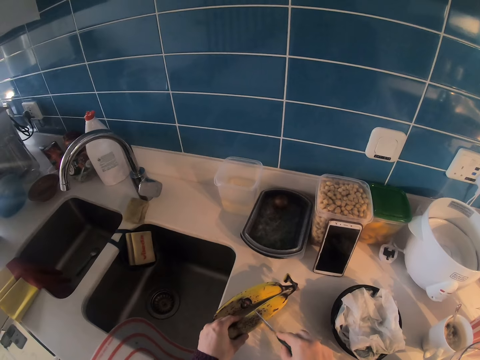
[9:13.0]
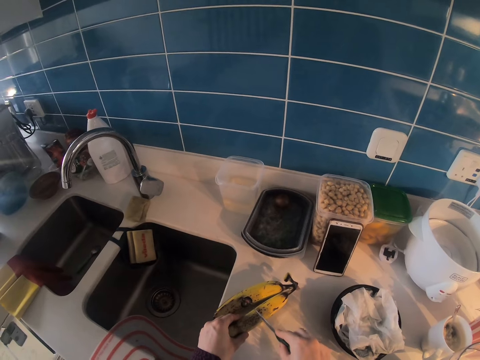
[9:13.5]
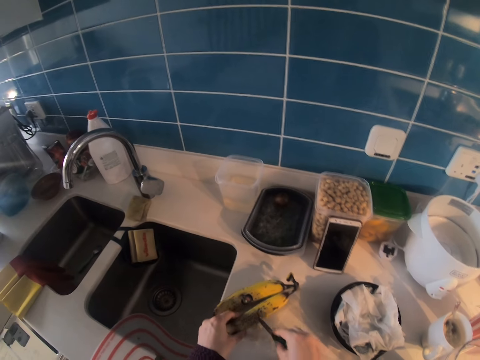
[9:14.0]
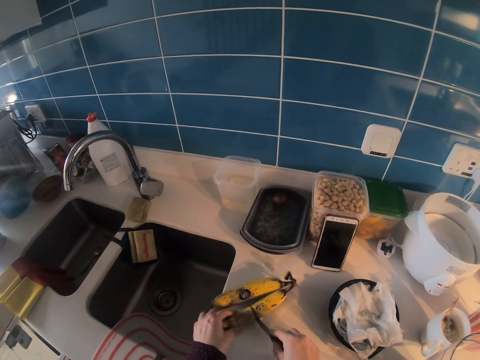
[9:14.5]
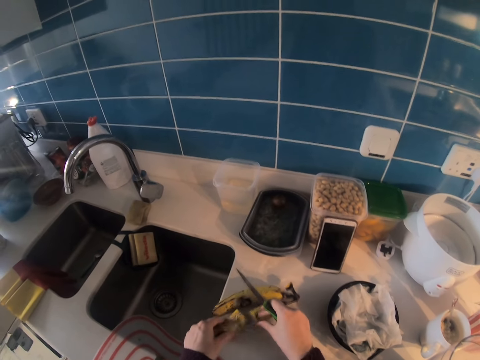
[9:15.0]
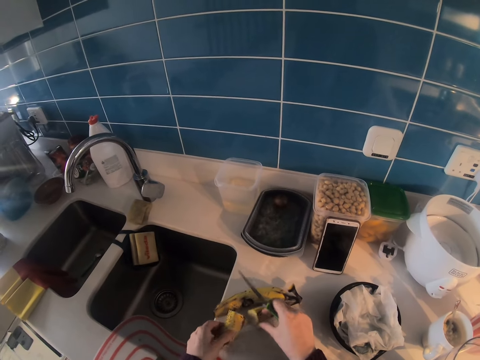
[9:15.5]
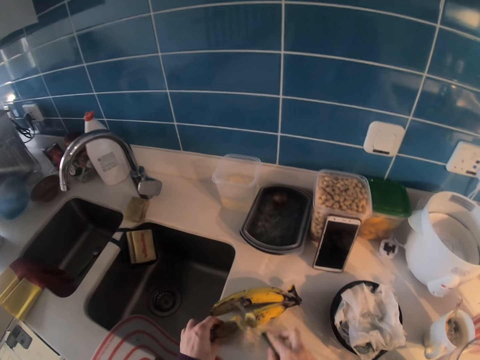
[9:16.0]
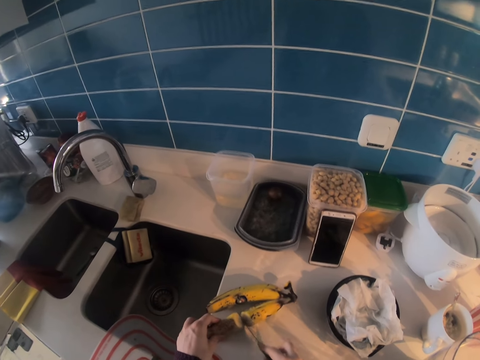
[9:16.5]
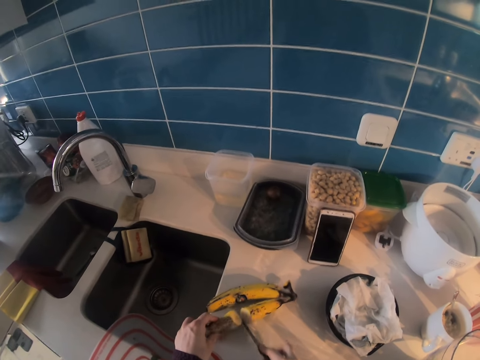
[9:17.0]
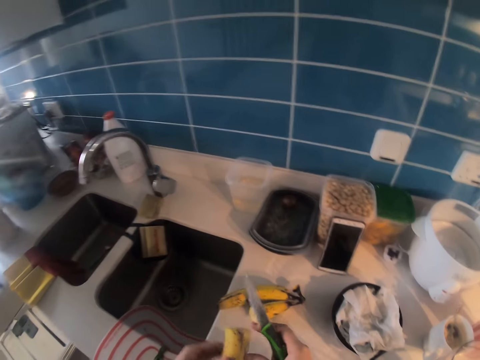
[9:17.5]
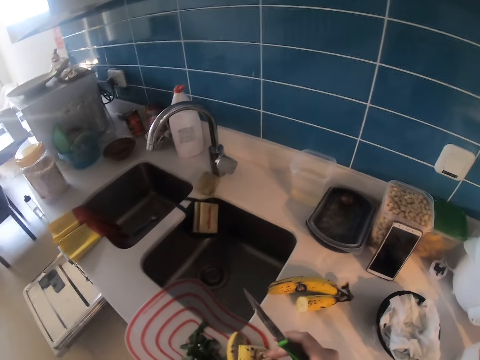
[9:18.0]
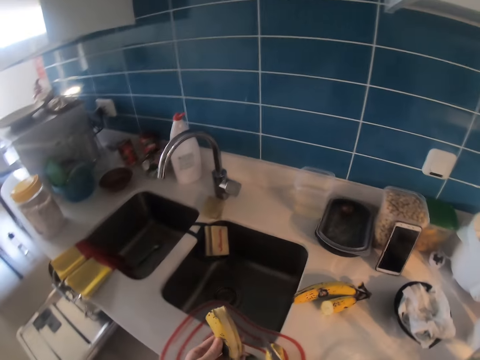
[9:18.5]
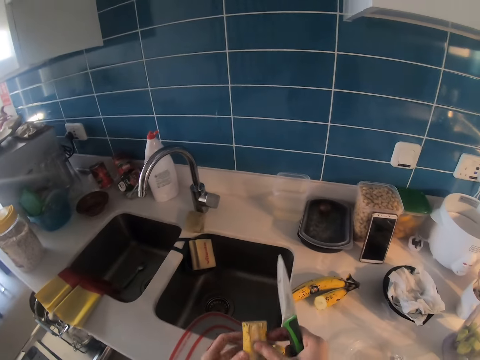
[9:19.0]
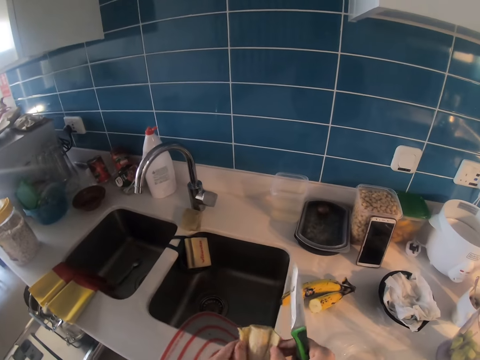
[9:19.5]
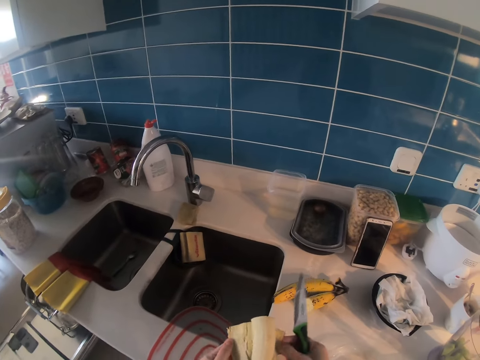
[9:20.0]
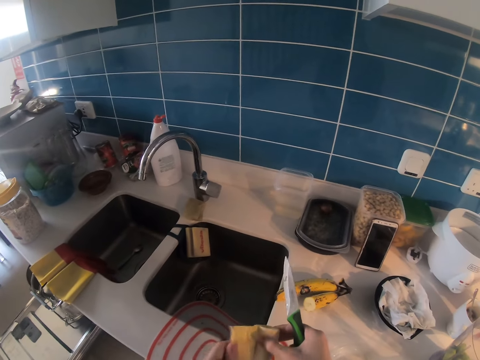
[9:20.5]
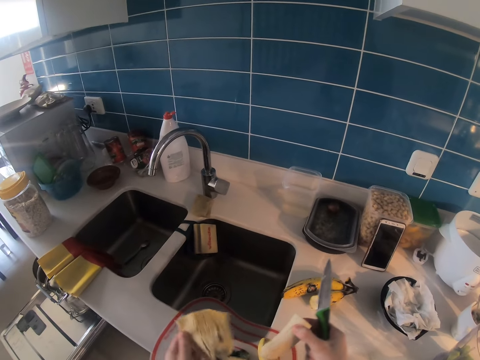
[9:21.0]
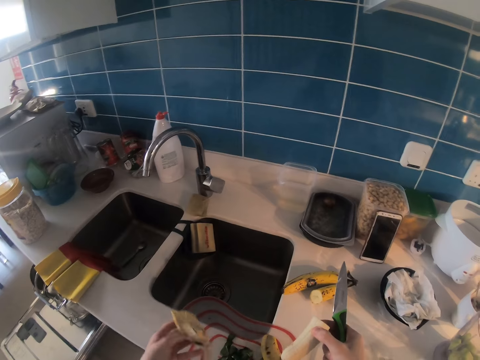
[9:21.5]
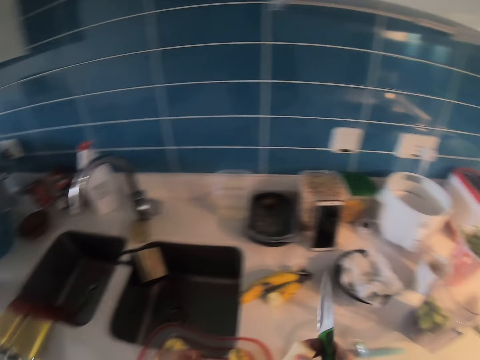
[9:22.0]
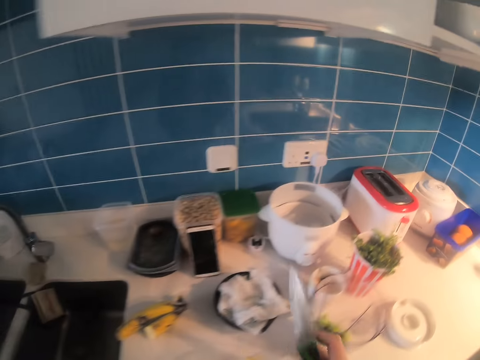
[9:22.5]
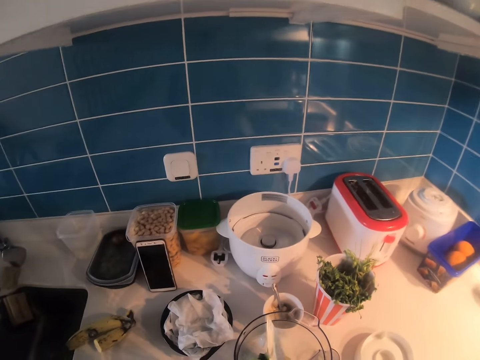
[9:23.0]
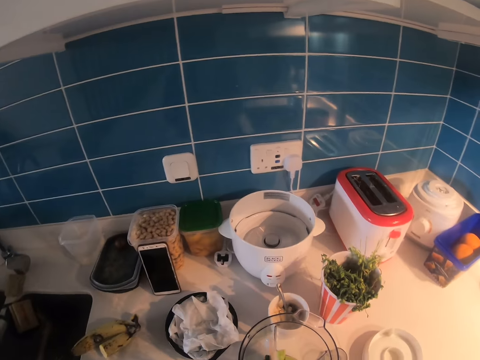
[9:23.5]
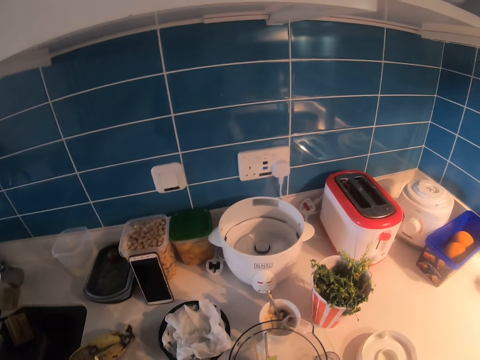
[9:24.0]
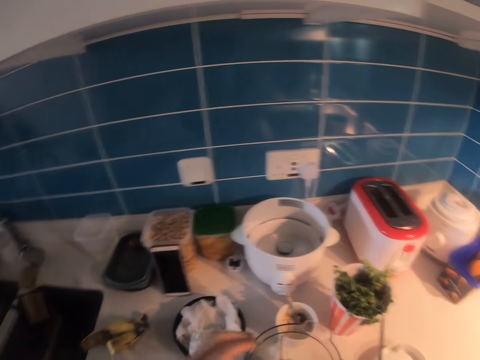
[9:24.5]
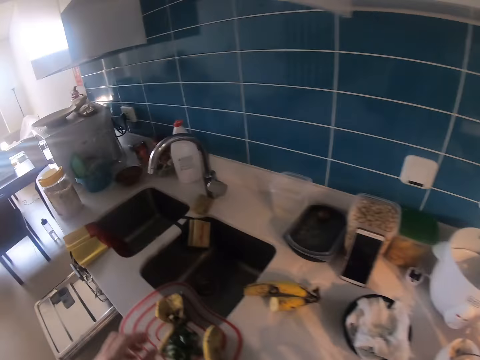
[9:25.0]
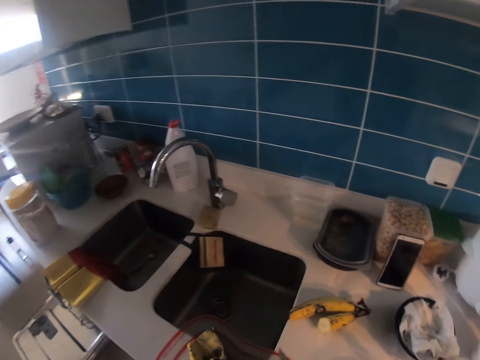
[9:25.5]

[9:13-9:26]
The camera wearer cuts the banana into two pieces. She peels the bananas with the peelings onto a kitchen counter. She removes the upper part of the banana with her hands.

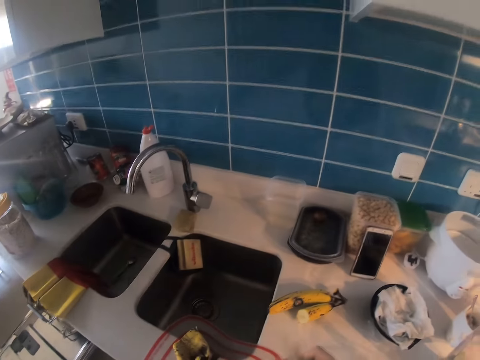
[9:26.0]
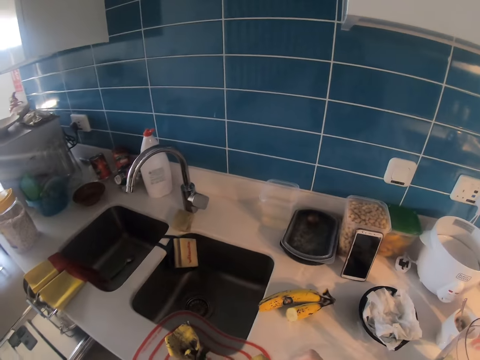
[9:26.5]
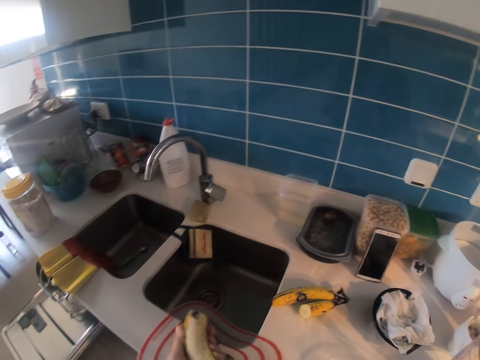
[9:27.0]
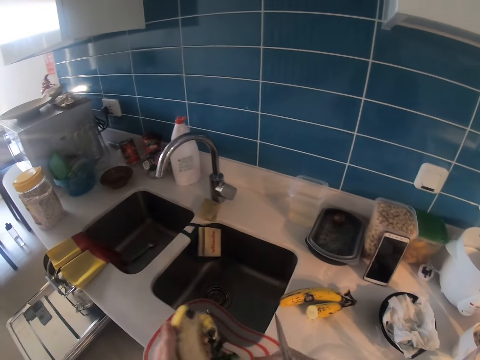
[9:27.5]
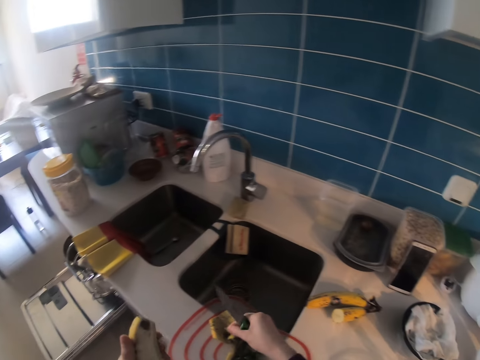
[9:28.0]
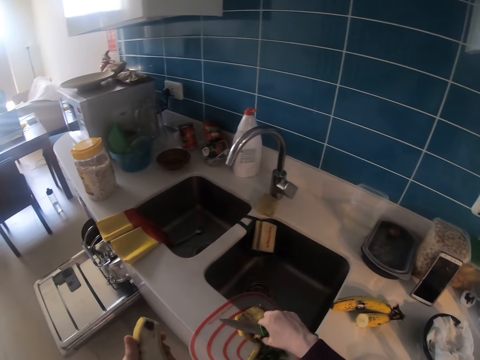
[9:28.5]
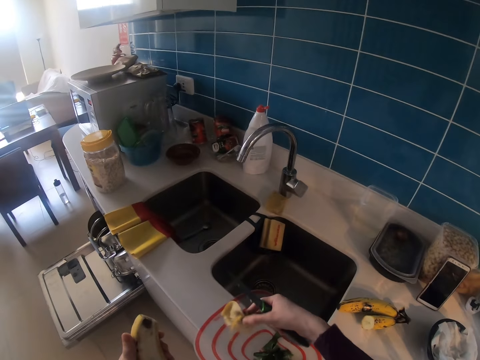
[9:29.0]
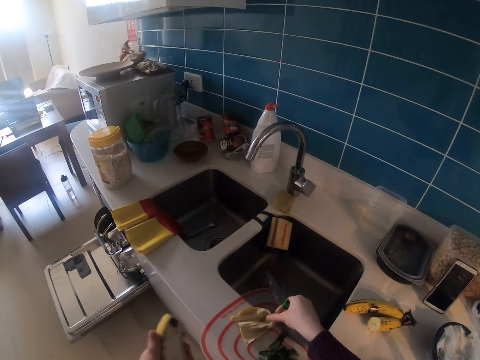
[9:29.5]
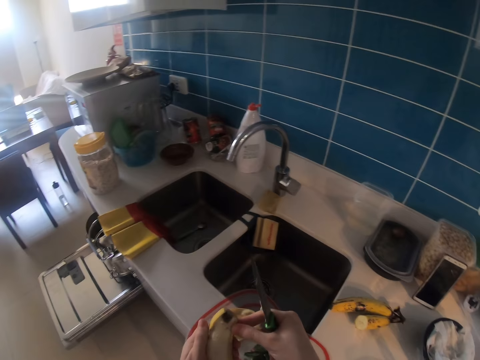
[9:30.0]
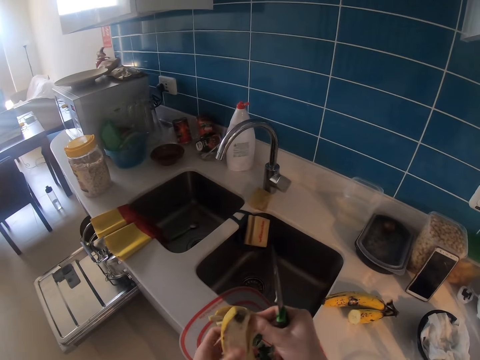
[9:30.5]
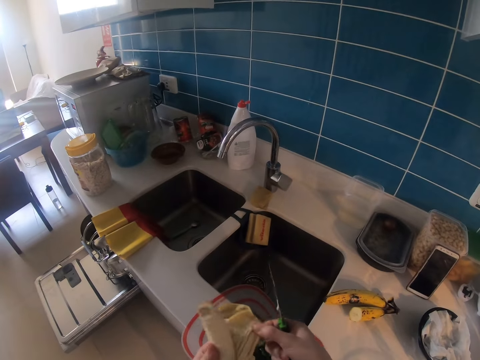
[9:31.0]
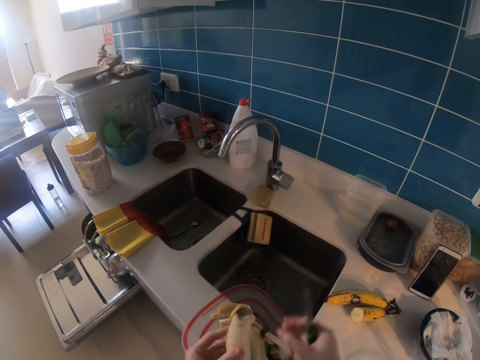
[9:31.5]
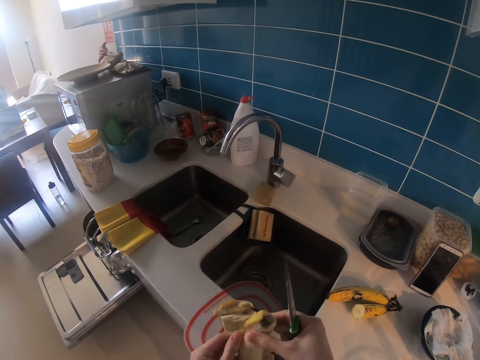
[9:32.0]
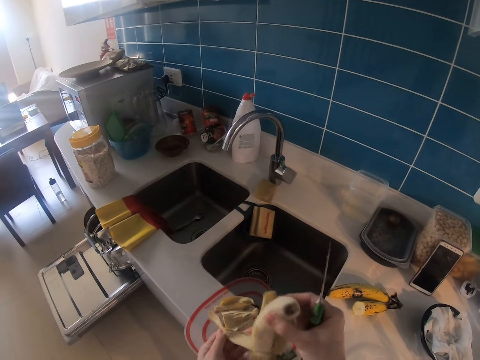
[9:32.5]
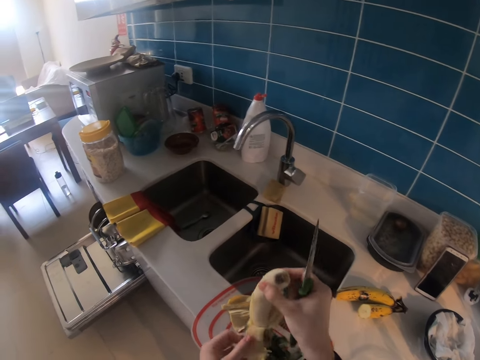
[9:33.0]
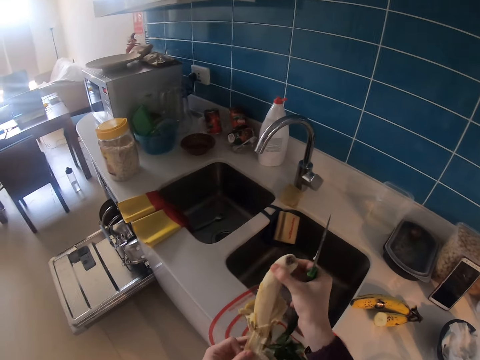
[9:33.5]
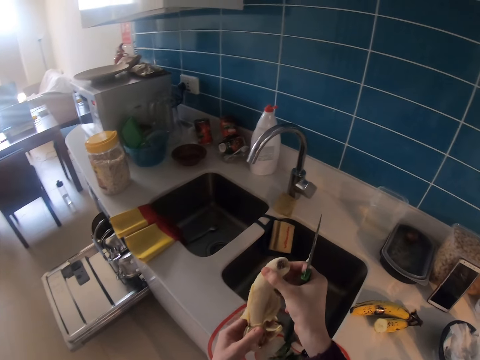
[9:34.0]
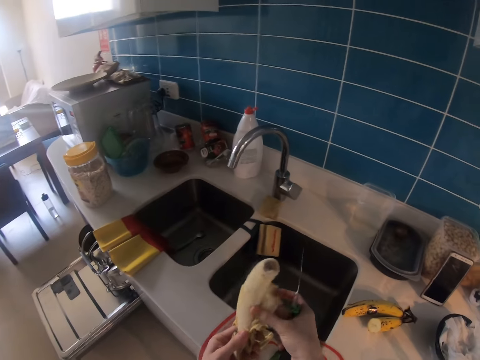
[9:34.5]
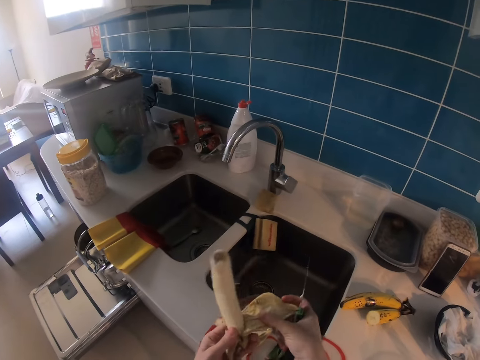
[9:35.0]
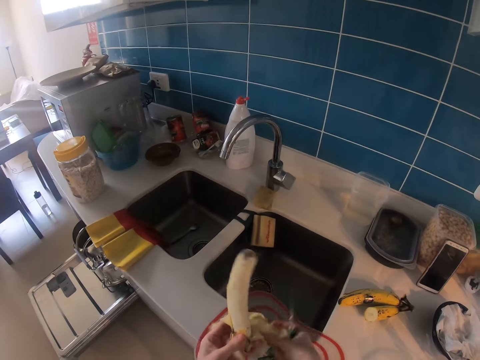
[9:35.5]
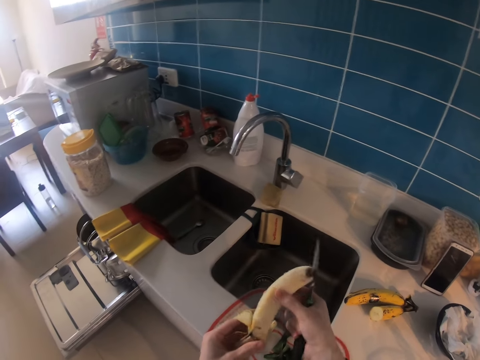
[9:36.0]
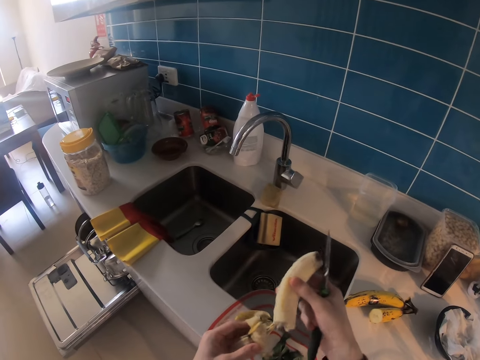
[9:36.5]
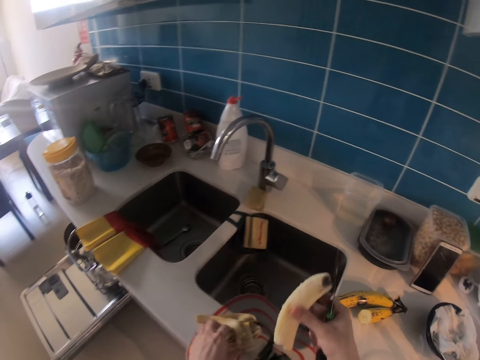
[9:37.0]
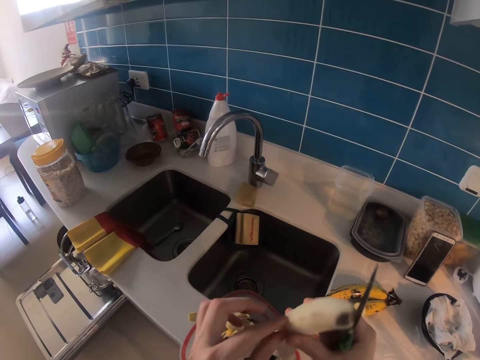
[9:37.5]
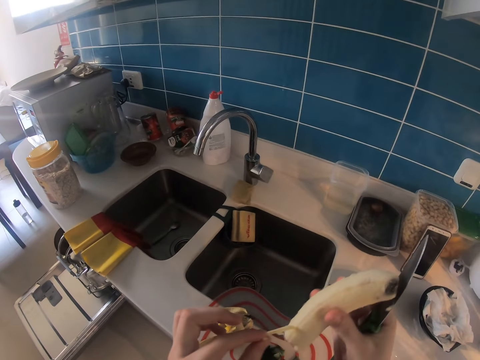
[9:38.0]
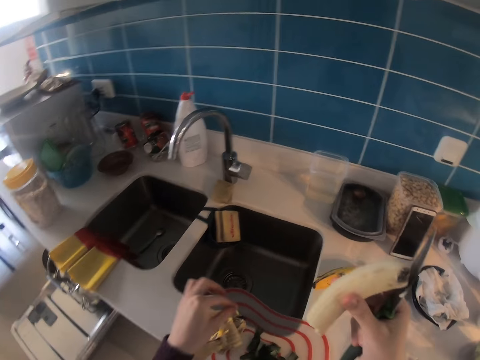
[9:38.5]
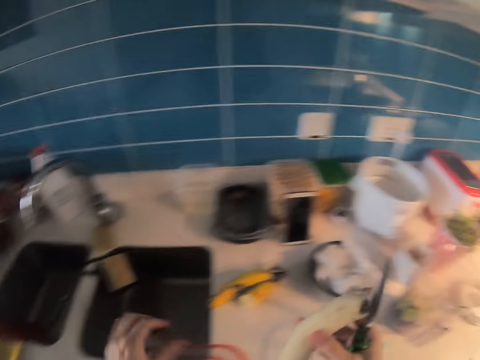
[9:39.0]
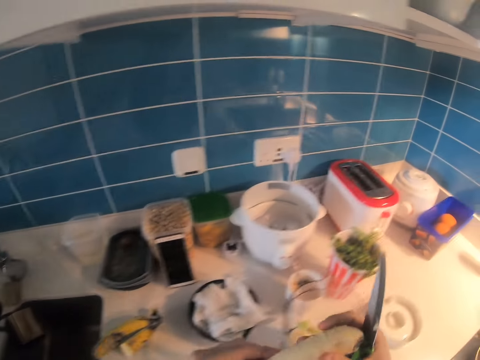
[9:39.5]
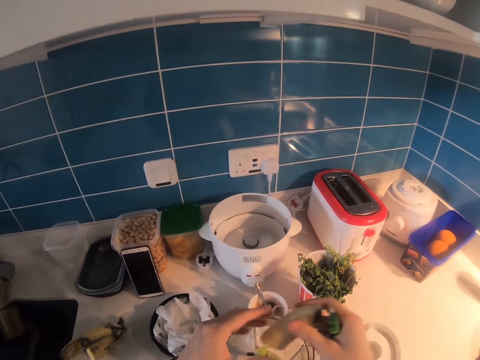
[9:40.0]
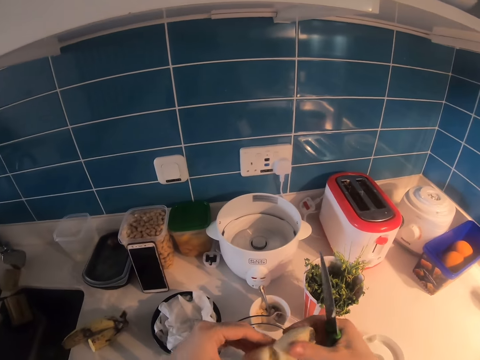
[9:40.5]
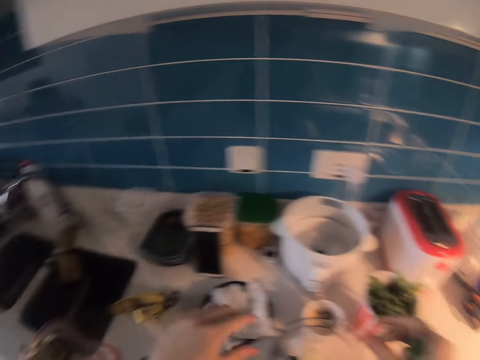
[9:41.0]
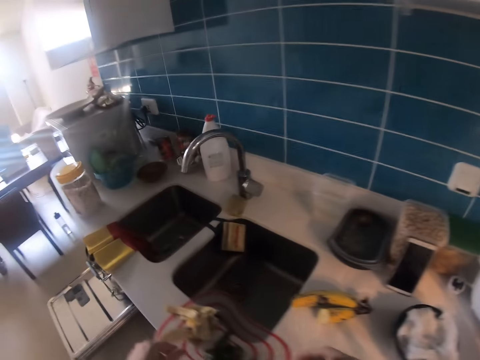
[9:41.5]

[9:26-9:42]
The camera wearer flips a banana peeling on a kitchen counter. They peel the bananas with the peelings on the kitchen counter. They break the banana into small pieces. They put the banana pieces in a blender.
